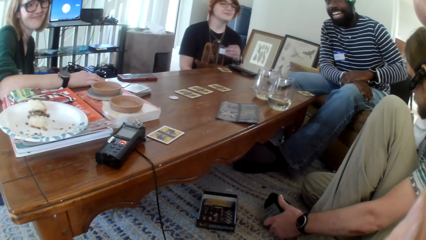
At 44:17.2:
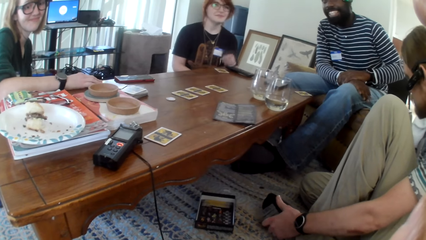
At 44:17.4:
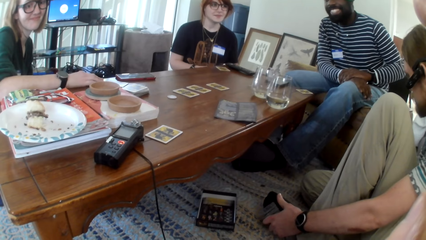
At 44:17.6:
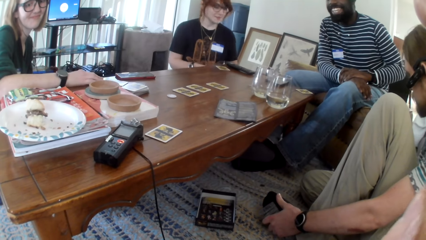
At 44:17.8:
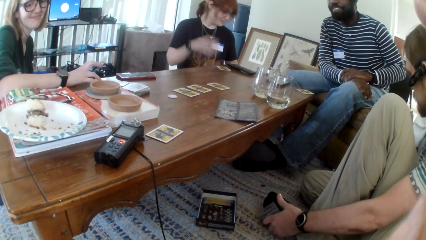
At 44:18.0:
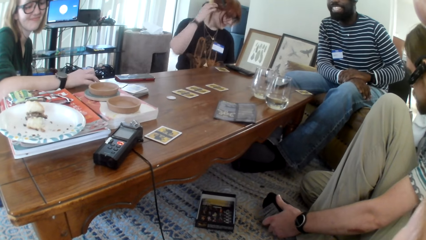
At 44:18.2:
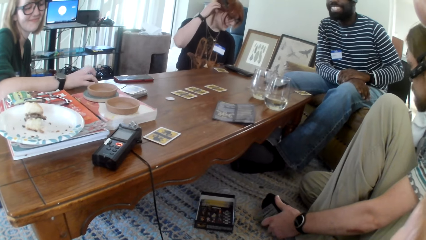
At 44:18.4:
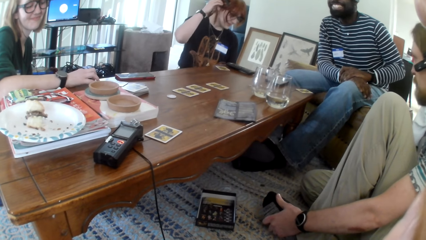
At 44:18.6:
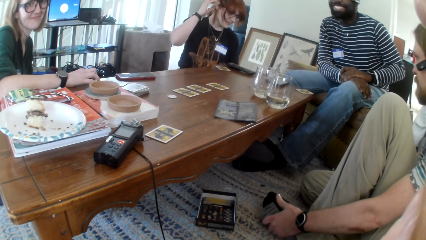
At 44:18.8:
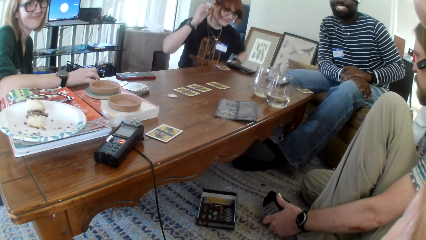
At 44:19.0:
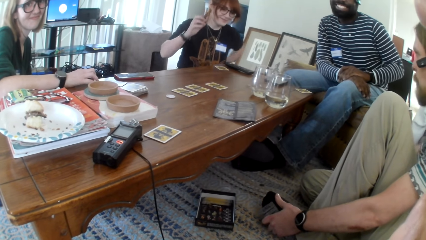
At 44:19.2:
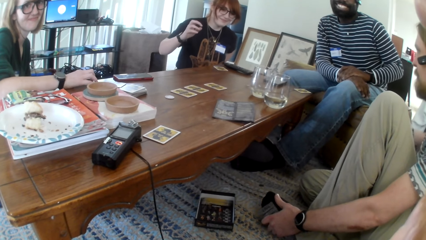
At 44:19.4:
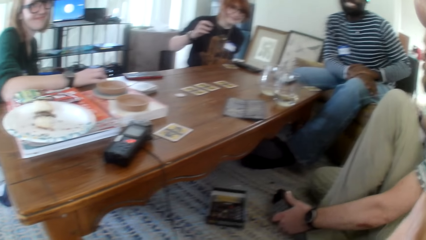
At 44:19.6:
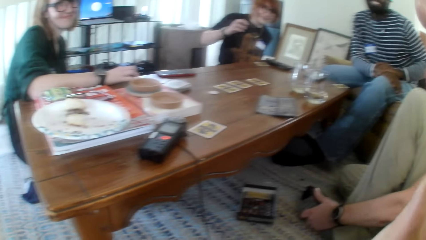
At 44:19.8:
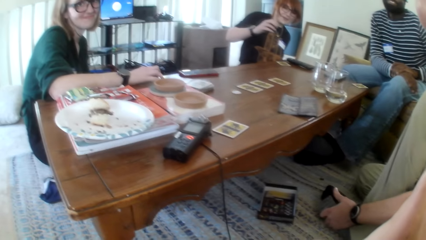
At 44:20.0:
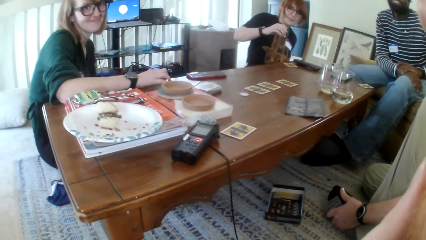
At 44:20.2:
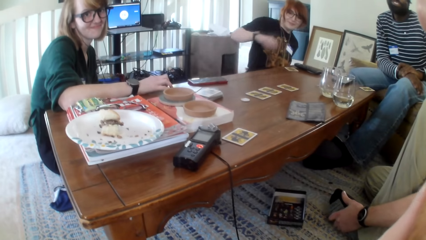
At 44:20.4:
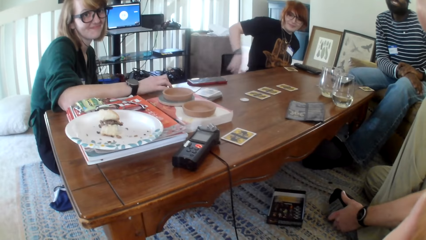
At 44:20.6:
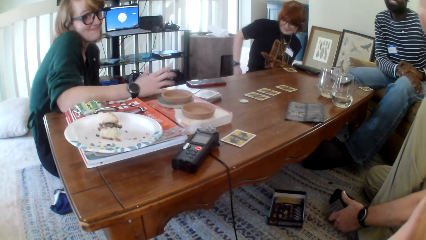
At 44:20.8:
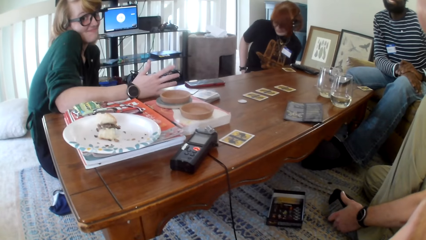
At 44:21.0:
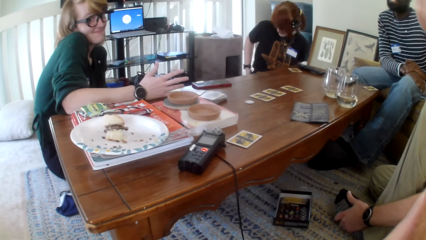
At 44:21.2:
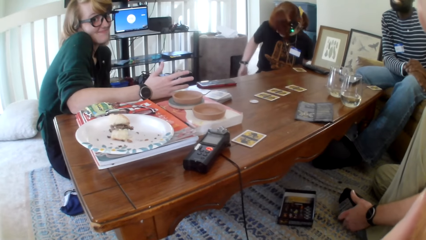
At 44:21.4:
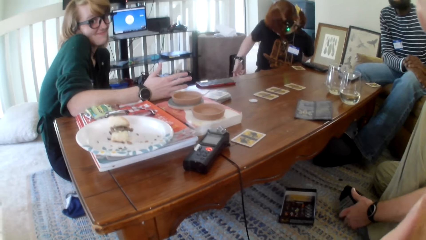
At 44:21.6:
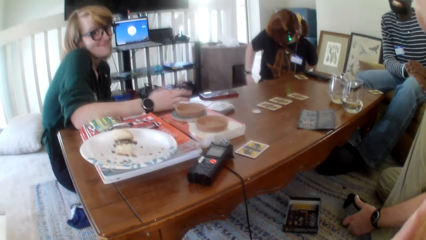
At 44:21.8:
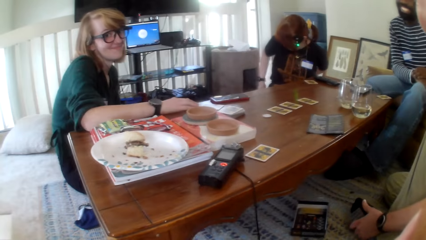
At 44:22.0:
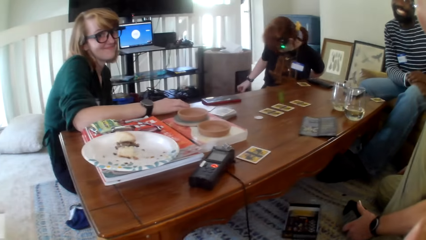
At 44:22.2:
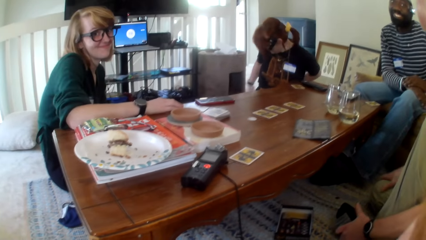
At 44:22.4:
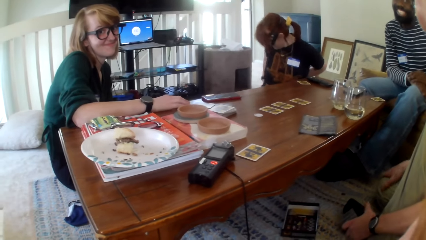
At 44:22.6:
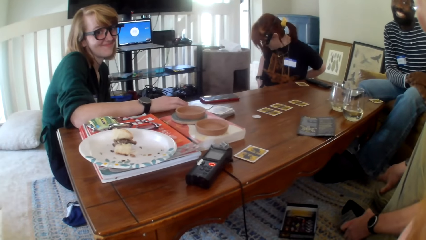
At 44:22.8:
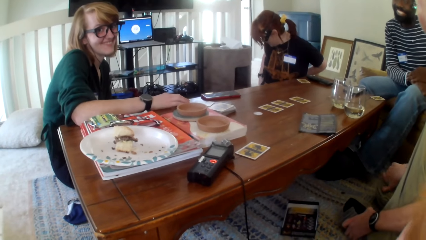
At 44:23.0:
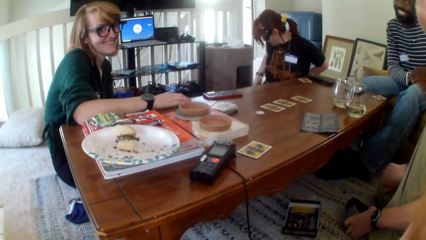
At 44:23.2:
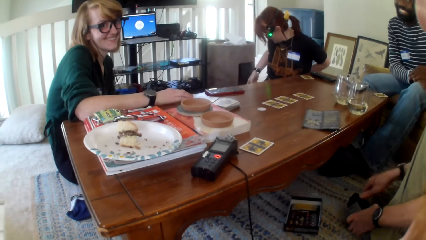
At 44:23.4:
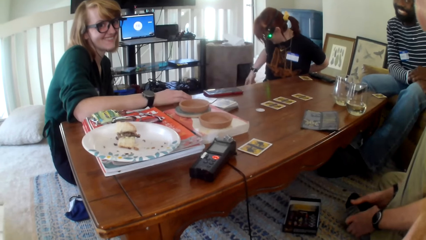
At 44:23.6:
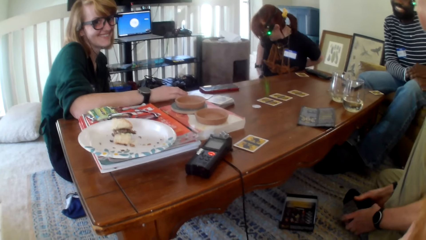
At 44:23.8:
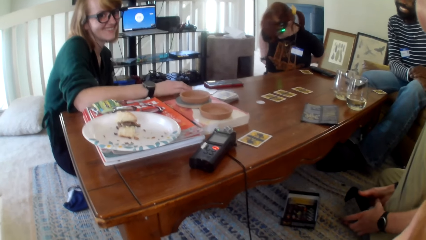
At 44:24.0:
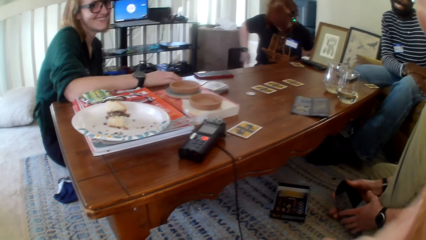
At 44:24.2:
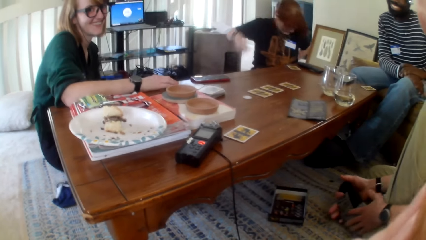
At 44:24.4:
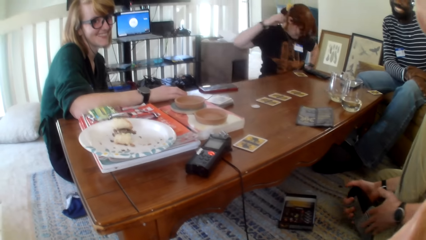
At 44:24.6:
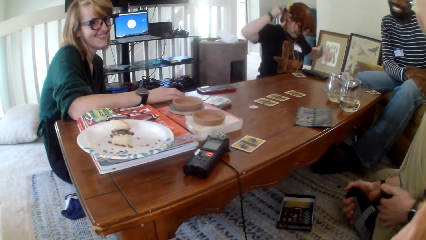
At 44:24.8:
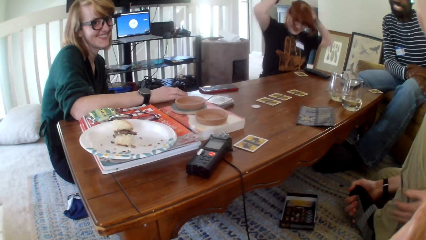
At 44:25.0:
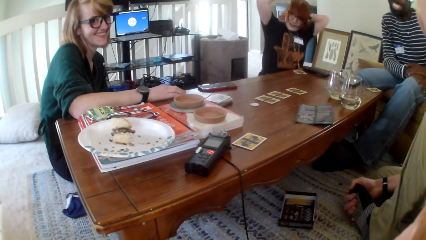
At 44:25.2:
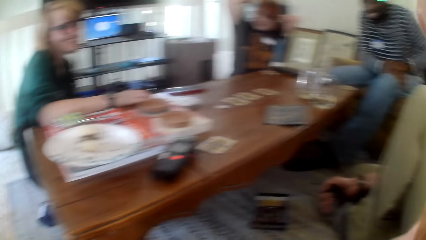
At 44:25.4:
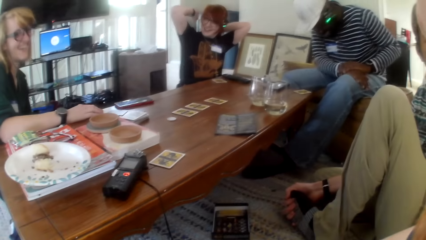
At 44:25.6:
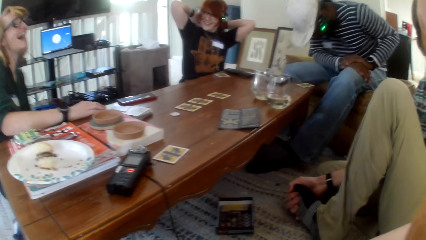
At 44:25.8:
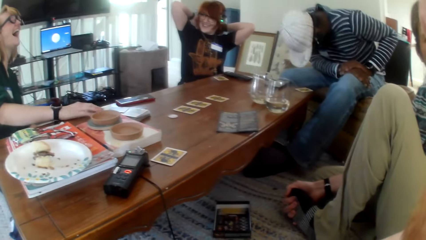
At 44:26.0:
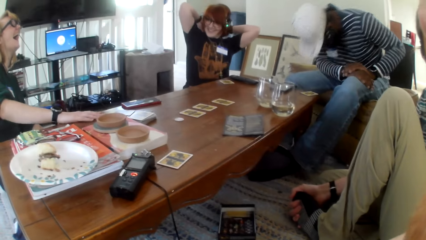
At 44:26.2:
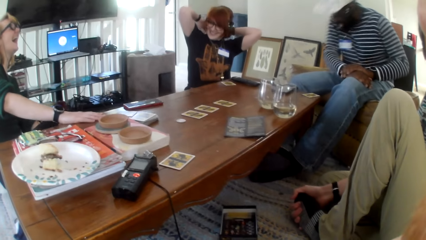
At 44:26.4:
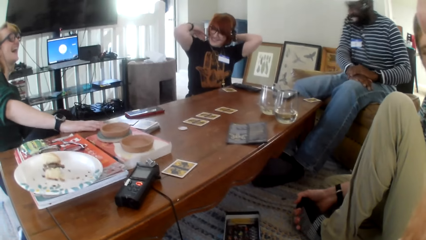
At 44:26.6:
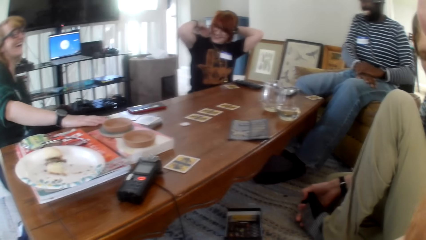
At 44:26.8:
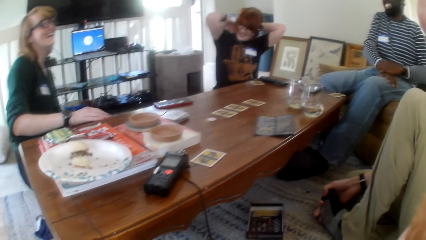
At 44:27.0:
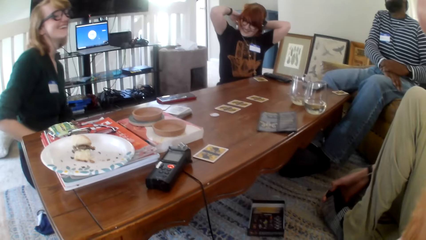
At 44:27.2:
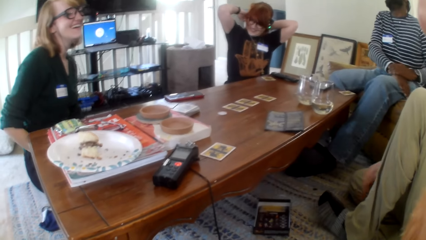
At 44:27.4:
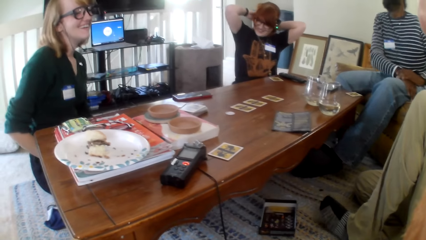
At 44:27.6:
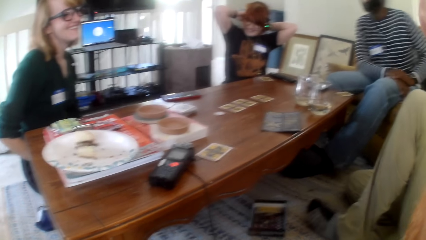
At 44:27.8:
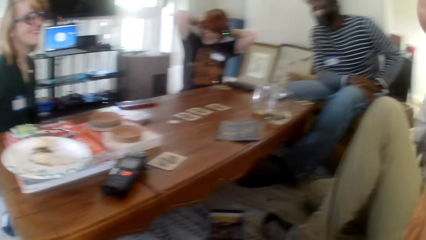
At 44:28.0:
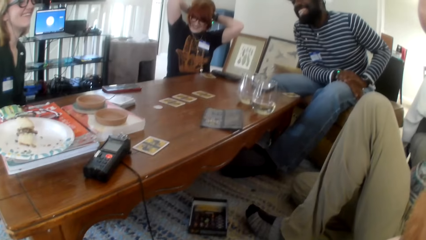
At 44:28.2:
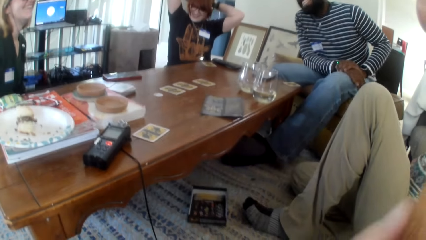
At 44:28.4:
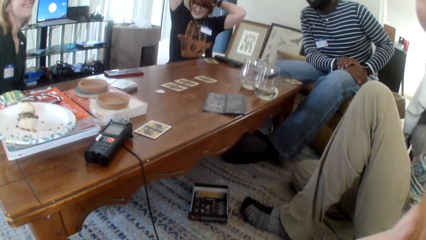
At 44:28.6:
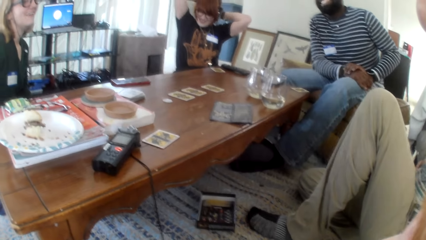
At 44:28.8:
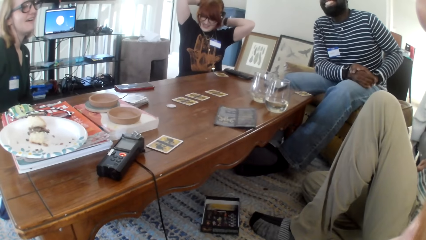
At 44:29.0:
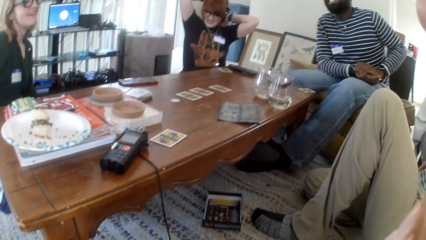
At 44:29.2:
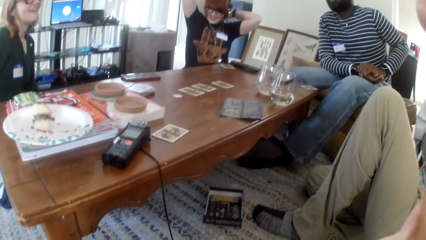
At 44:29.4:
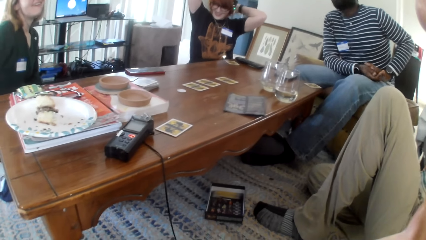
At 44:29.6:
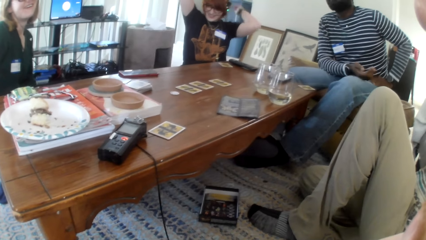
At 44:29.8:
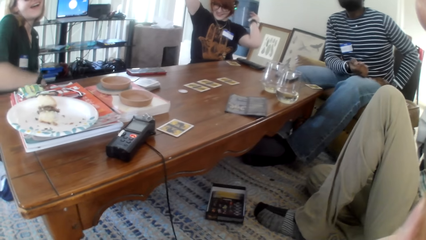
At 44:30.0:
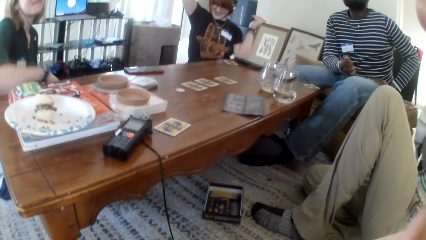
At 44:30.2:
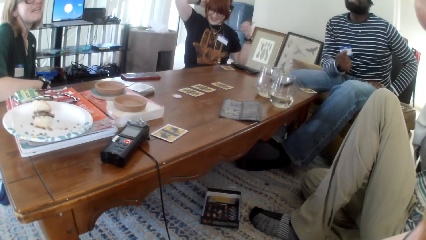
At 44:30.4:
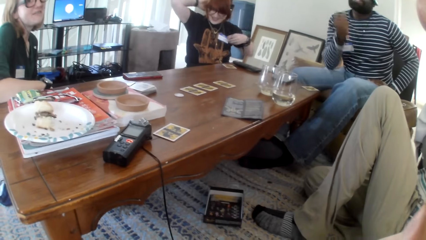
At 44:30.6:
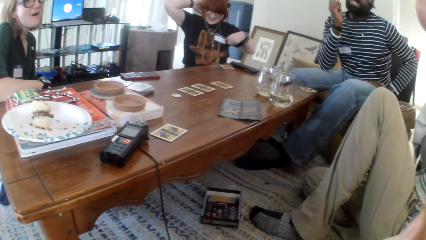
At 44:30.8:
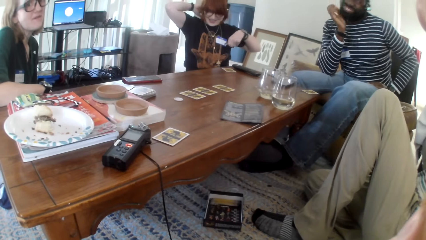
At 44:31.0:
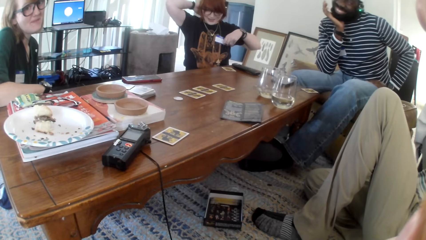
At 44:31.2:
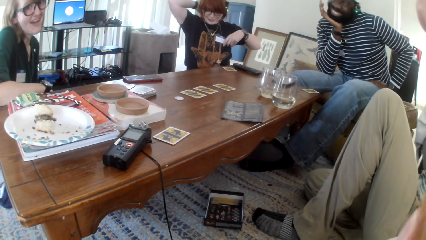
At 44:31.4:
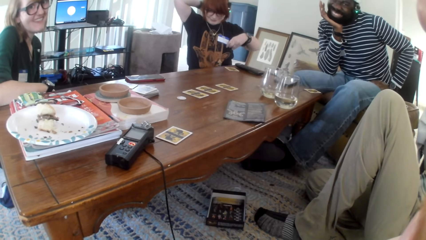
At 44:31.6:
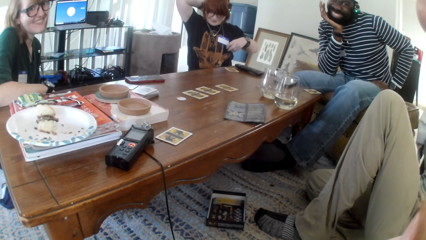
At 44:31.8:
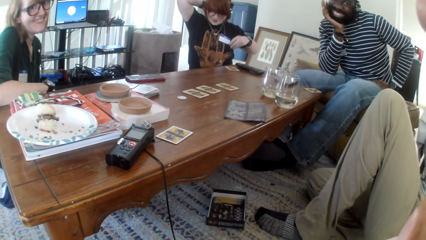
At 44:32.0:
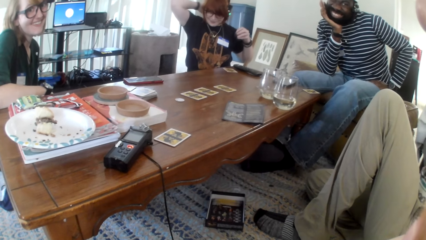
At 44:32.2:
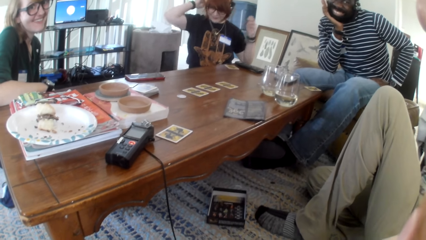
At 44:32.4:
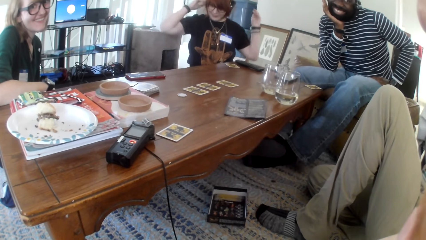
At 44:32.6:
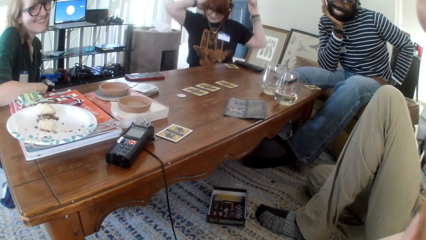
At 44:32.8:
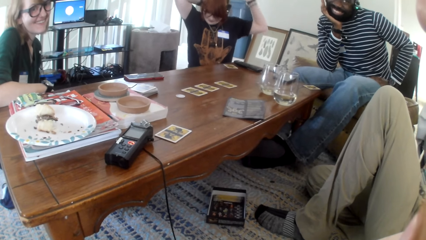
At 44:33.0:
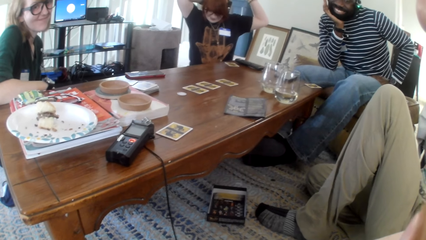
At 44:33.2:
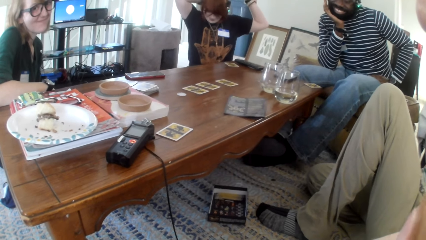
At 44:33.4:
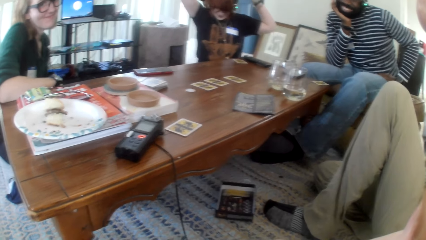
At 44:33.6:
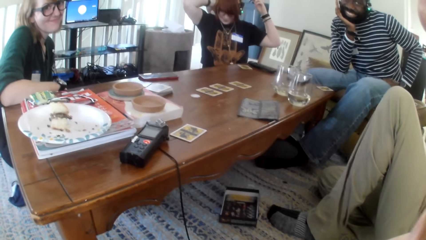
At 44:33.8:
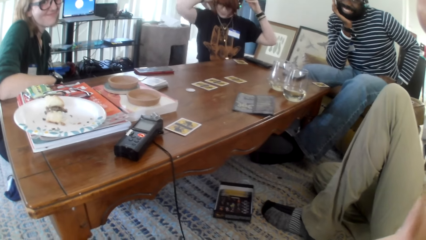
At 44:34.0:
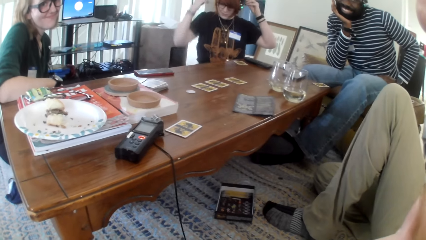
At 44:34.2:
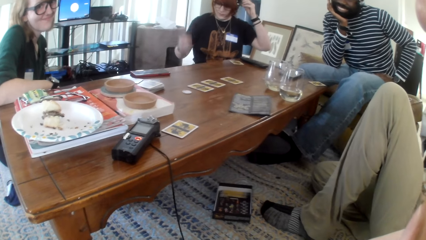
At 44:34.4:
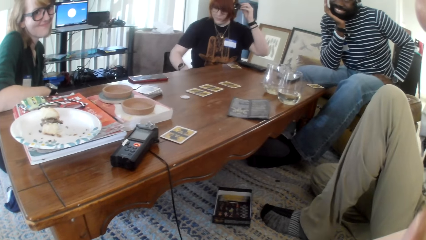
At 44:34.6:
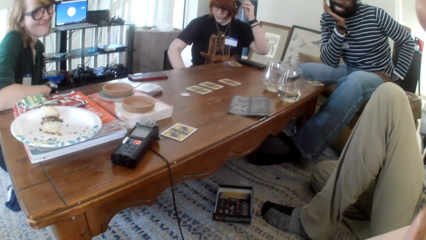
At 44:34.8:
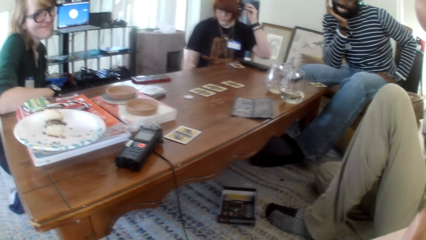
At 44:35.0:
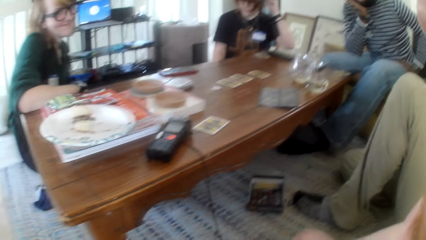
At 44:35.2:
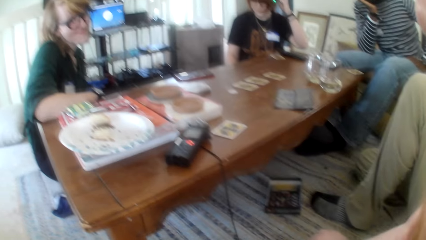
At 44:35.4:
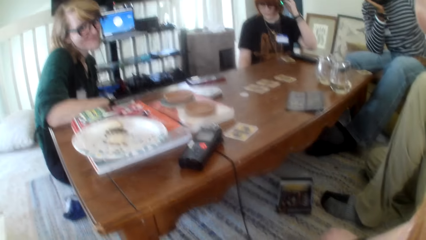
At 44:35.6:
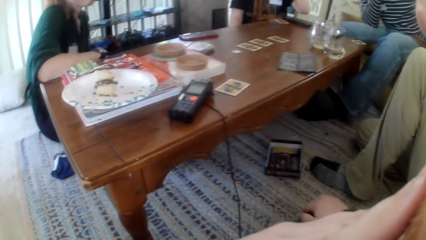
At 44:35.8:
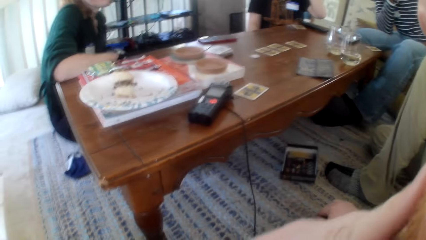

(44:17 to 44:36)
A person picks up the burger. A woman moves her hand. The person eats the burger. The camera wearer talks. Another woman laughs. The person looks around. The camera wearer talks. The first woman moves her hands. The other woman laughs. The other woman talks. The camera wearer talks.
